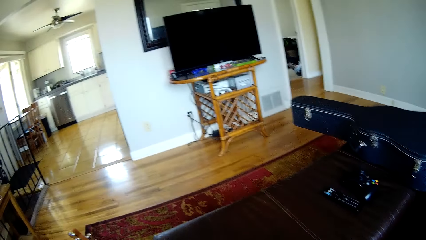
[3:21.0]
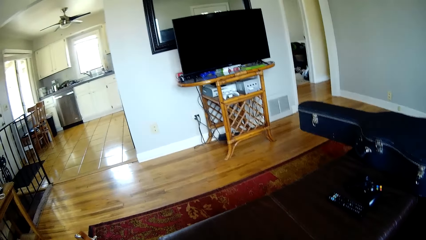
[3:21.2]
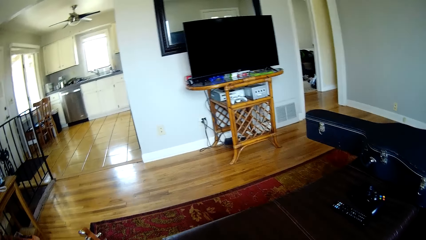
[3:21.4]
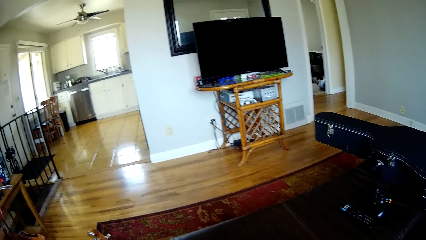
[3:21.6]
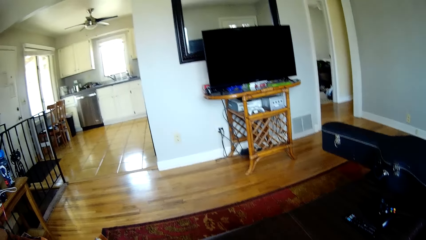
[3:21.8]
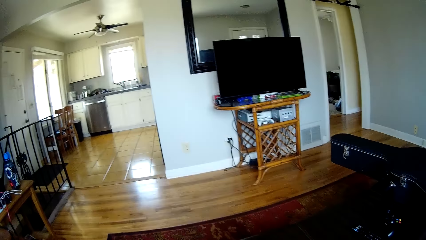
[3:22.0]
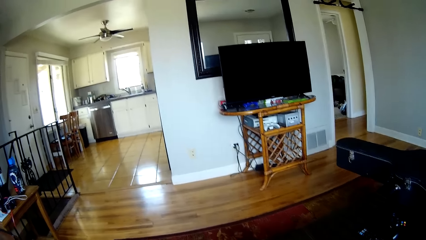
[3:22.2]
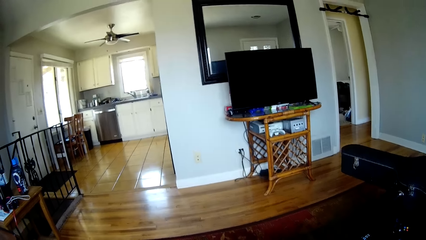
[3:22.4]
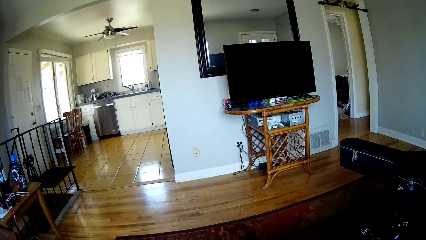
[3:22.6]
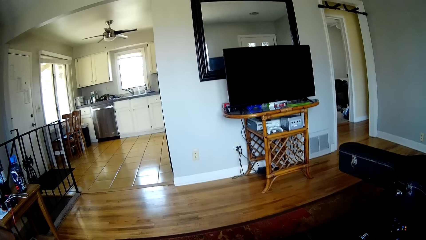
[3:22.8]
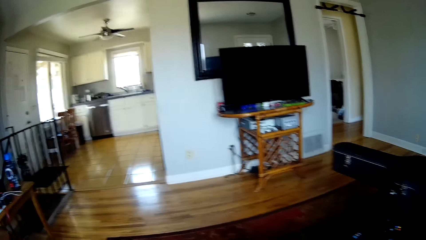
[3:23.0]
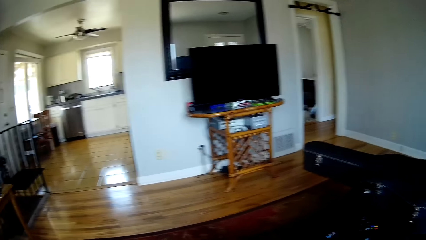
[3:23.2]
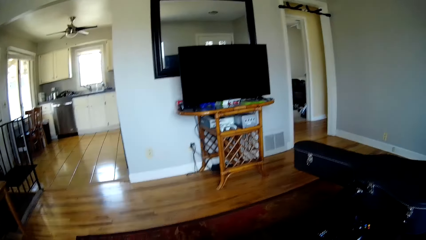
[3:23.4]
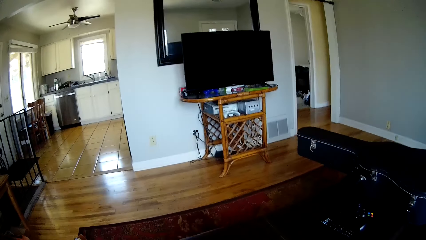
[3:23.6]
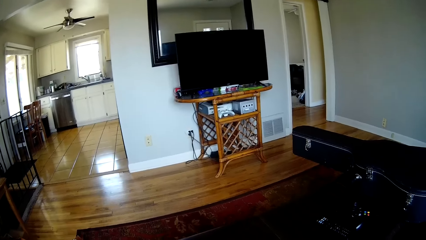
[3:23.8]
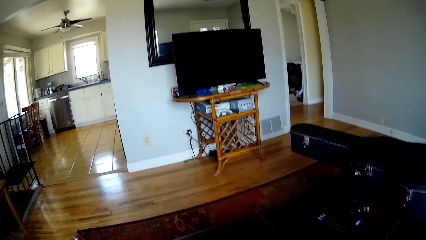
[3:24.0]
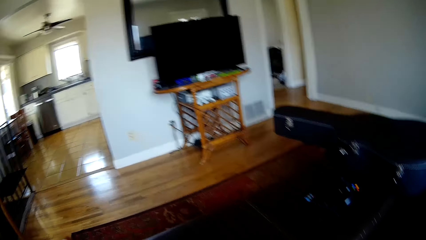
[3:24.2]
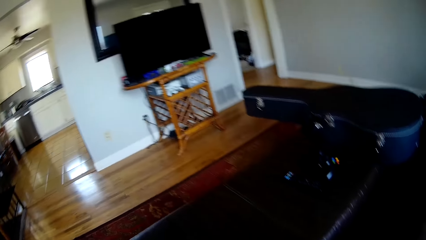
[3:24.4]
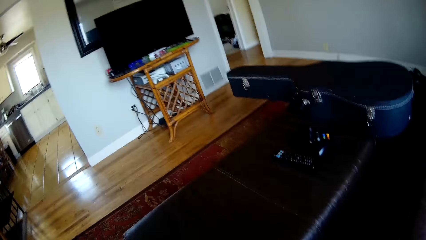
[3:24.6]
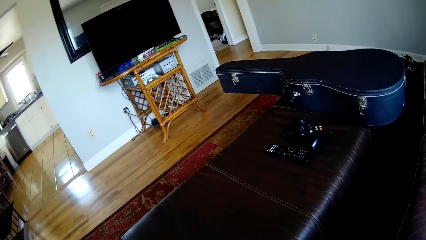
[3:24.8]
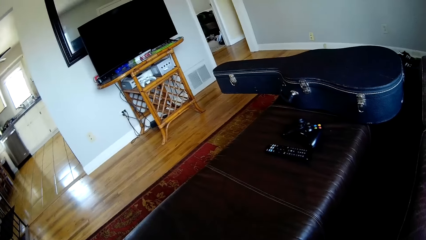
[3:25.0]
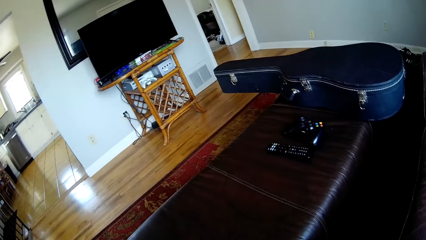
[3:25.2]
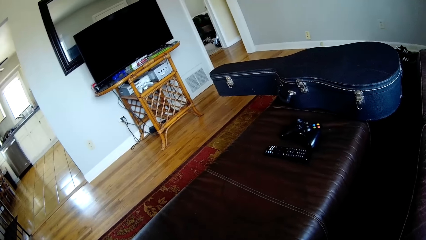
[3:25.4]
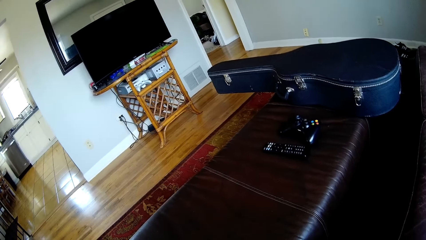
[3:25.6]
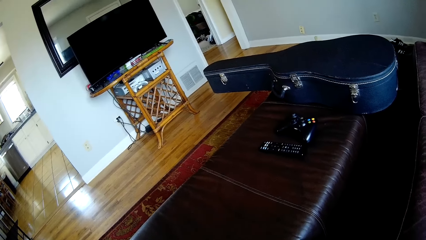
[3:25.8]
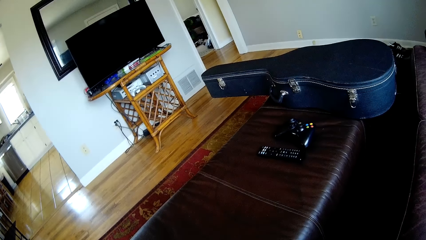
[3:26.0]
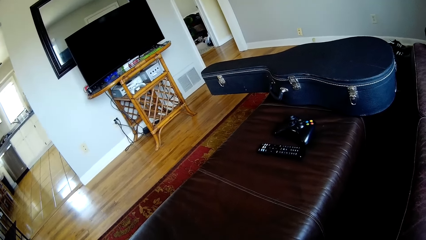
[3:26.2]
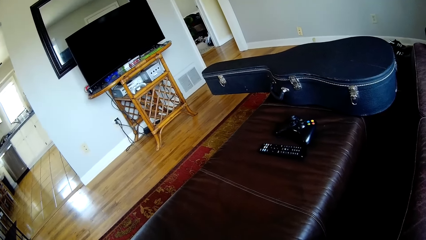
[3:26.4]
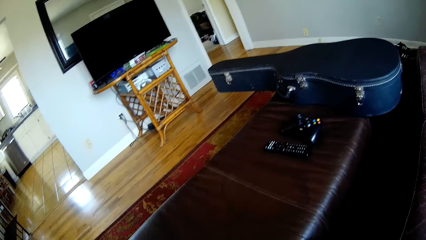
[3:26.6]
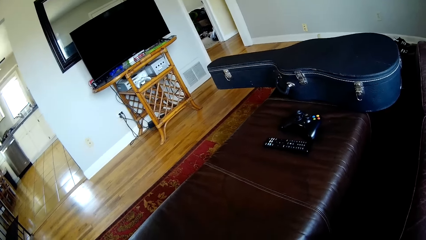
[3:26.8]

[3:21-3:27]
The camera wearer plays the guitar with both hands.

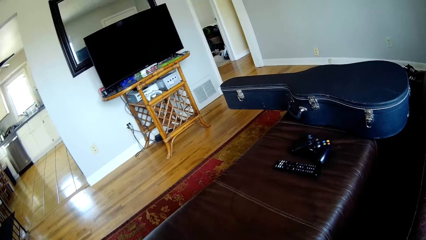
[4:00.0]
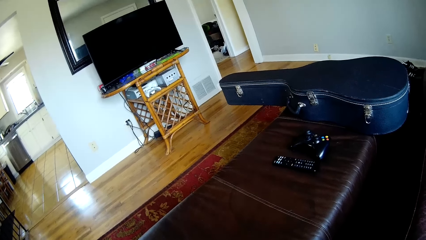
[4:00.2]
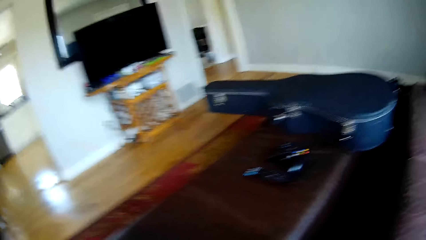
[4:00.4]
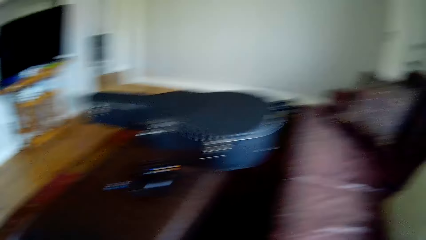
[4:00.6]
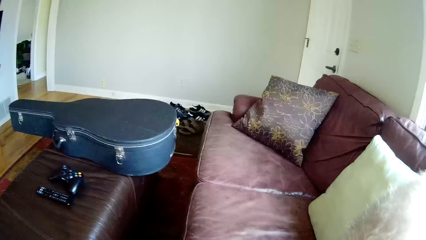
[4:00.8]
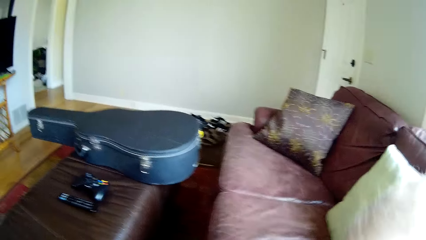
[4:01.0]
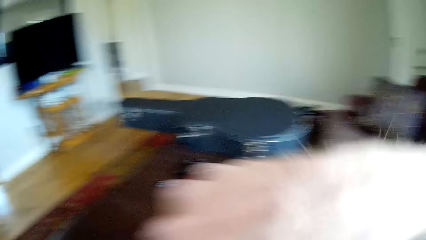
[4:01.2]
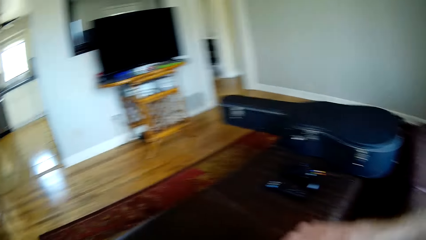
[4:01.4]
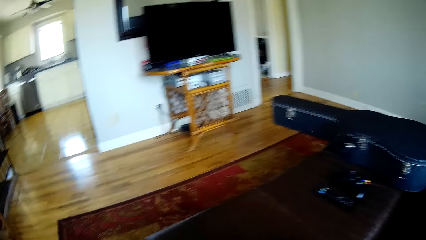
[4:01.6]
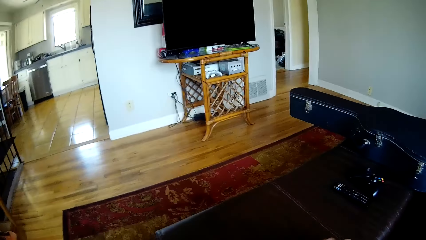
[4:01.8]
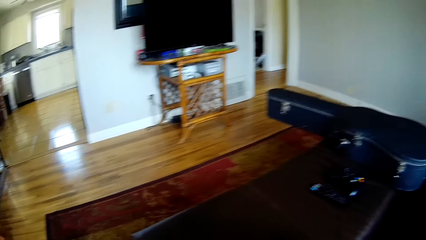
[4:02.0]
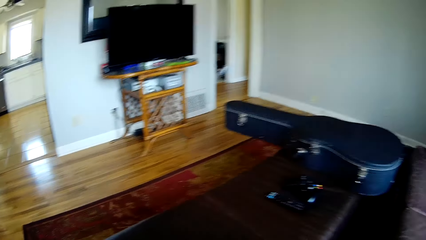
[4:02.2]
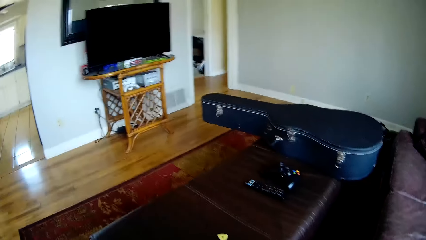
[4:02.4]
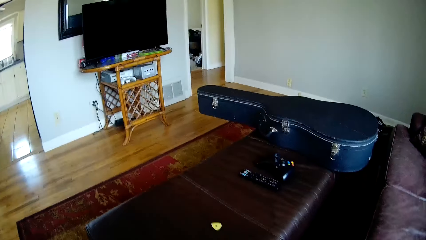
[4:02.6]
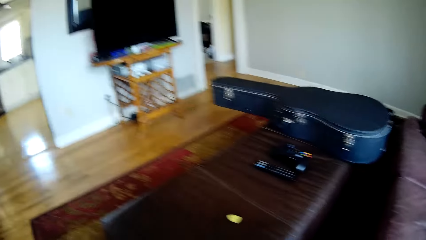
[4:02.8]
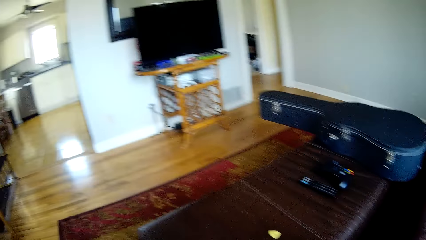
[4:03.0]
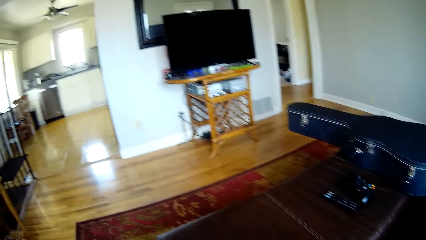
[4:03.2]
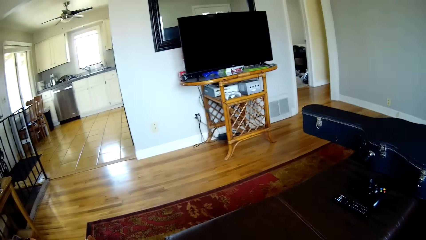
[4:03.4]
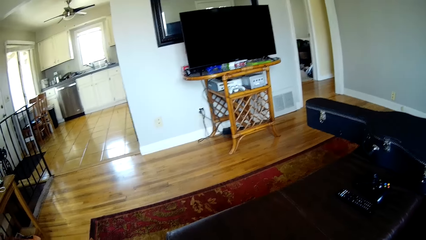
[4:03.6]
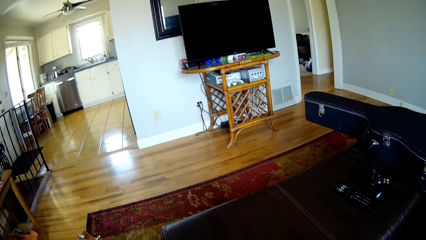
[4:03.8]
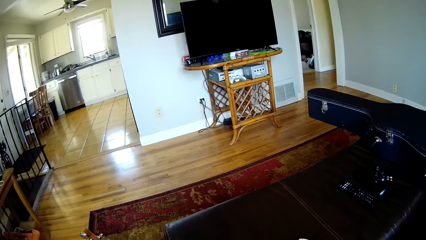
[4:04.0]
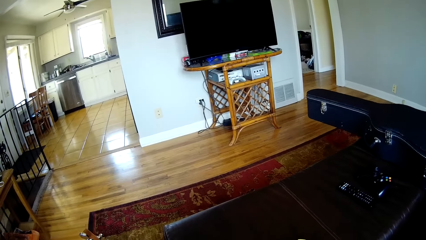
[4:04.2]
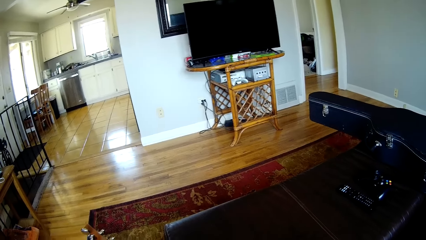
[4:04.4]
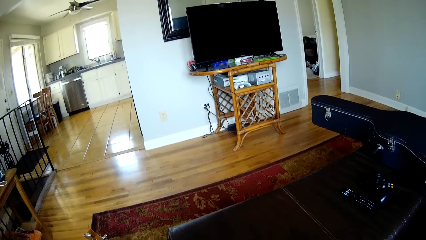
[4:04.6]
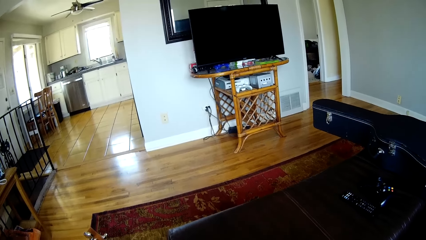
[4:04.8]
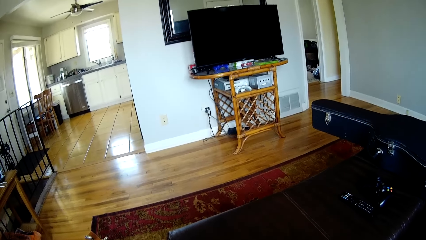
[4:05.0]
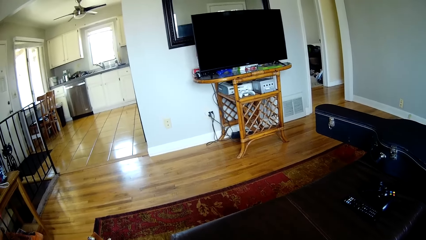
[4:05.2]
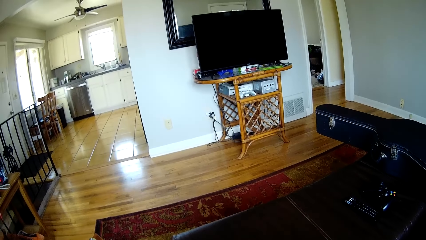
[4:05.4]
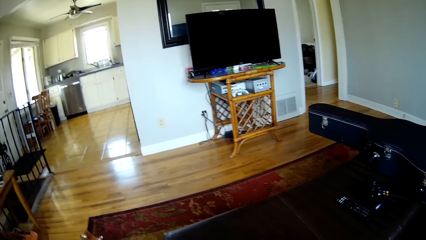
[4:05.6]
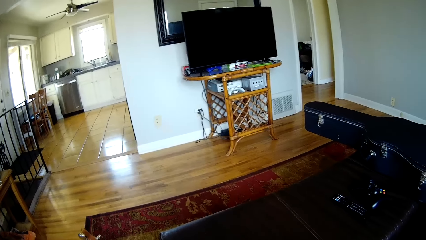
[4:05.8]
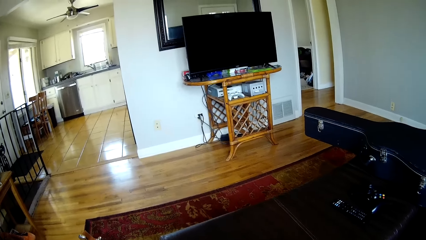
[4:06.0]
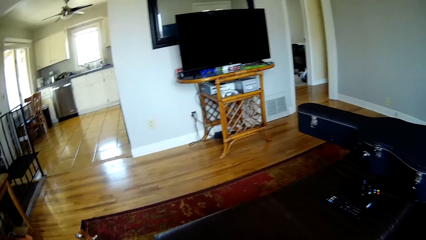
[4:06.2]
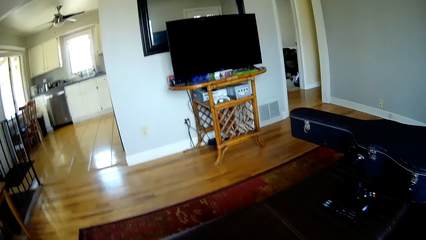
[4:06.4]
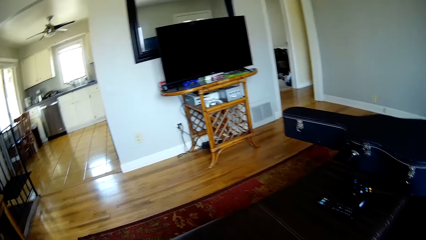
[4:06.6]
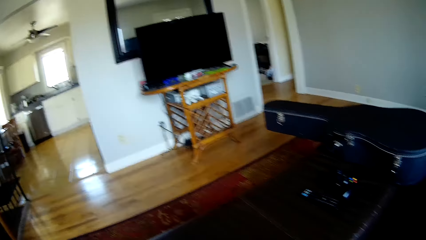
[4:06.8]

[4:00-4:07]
The camera wearer picks up a pillow on the couch with his right hand.
